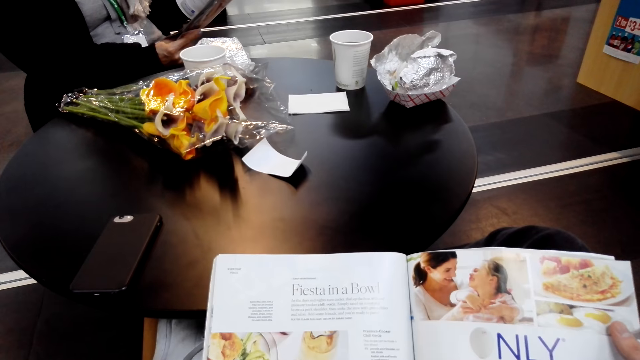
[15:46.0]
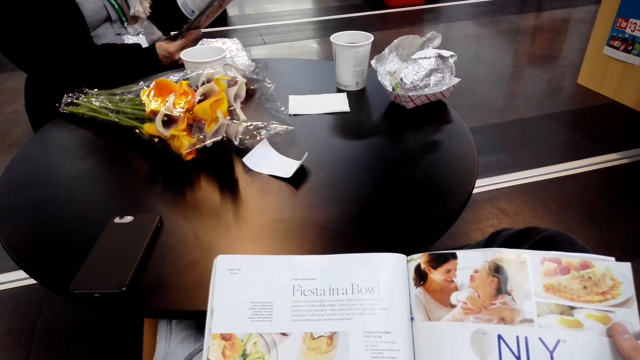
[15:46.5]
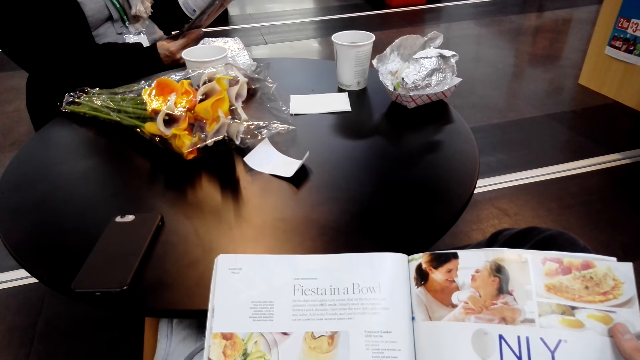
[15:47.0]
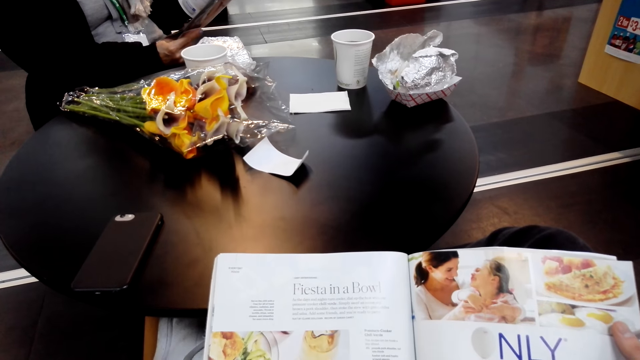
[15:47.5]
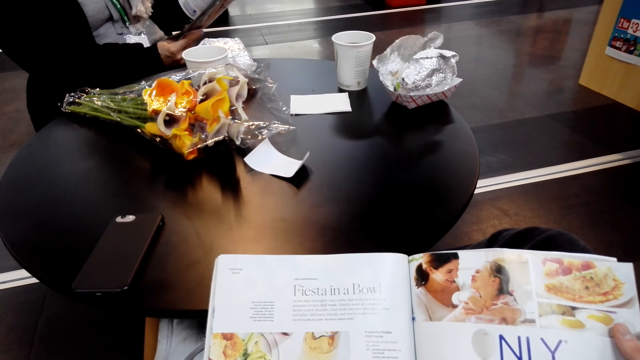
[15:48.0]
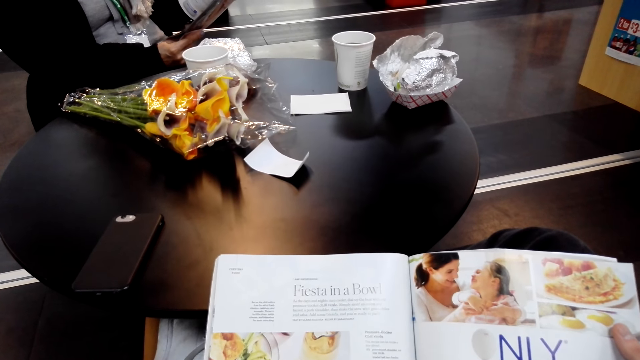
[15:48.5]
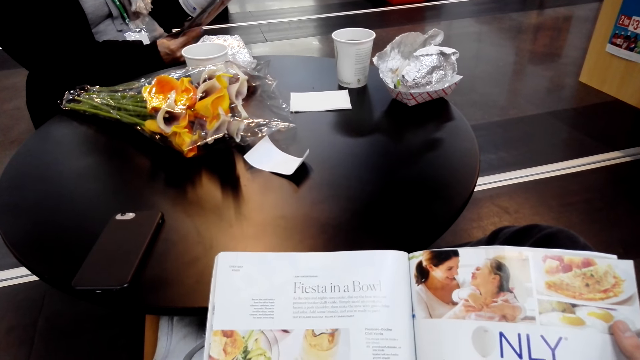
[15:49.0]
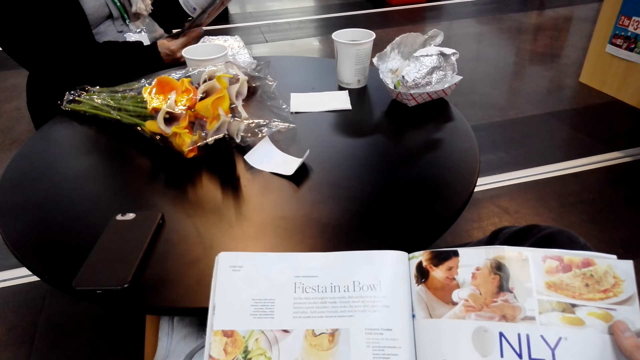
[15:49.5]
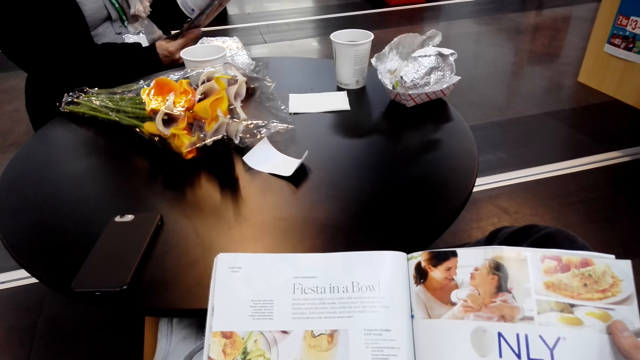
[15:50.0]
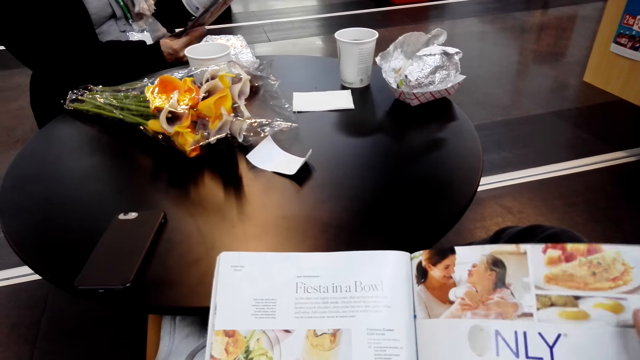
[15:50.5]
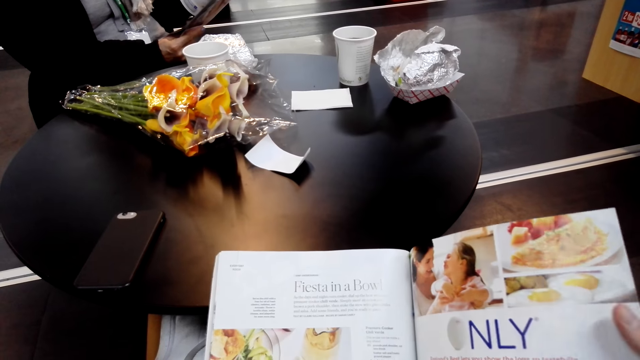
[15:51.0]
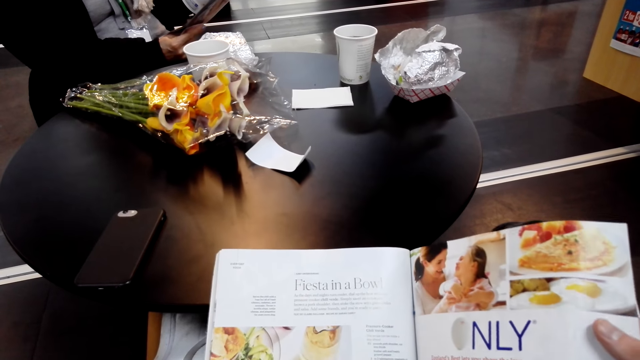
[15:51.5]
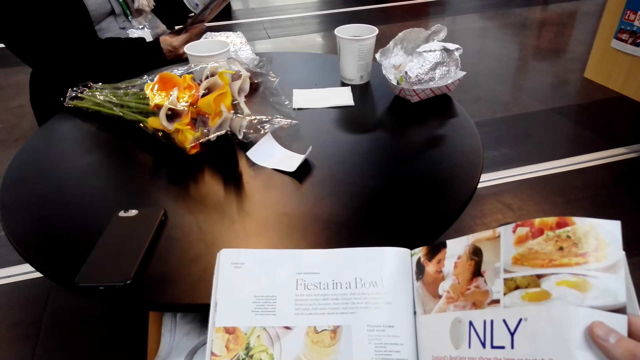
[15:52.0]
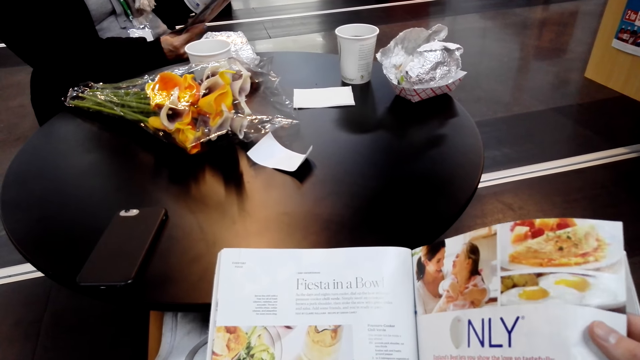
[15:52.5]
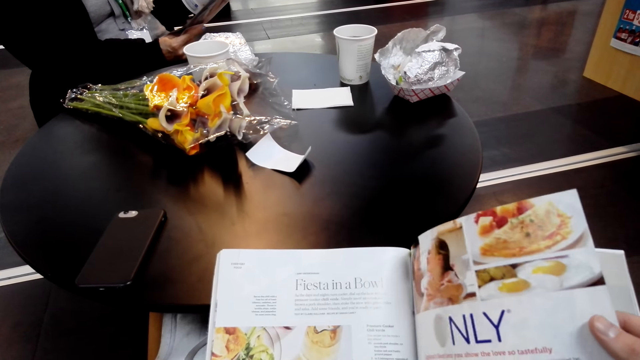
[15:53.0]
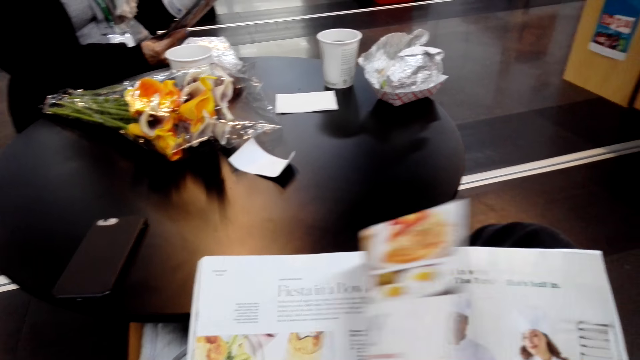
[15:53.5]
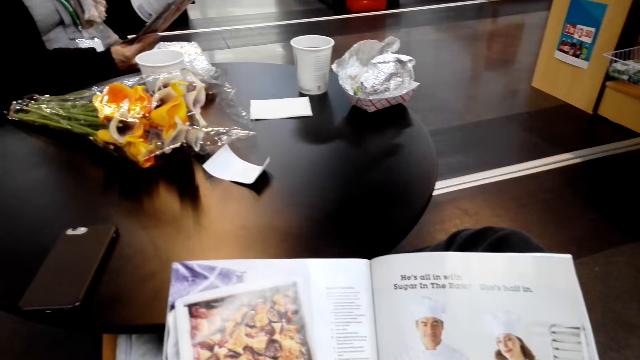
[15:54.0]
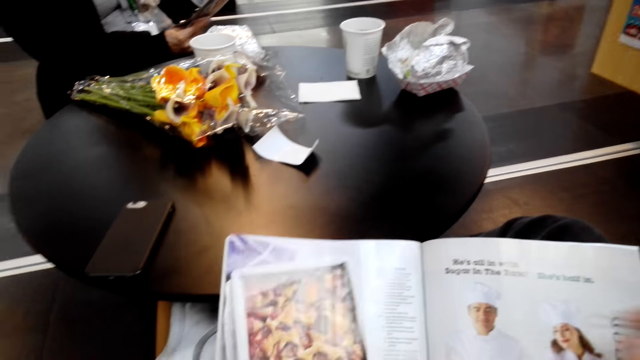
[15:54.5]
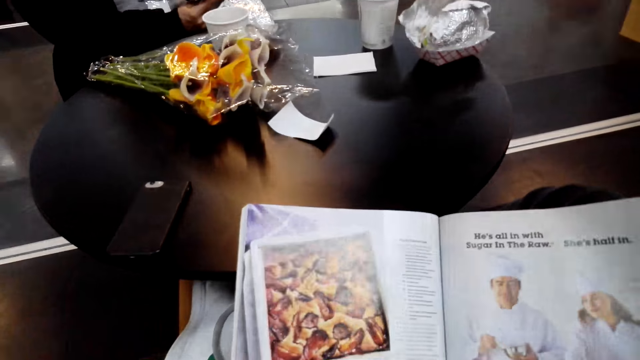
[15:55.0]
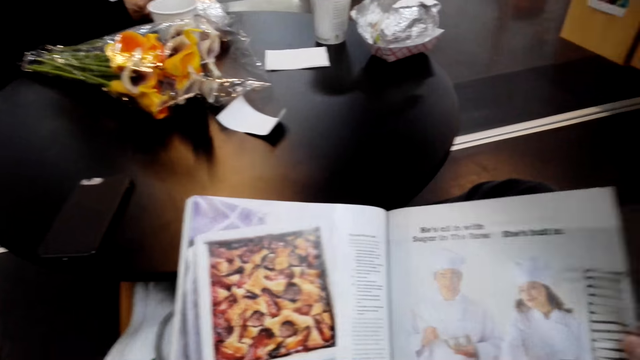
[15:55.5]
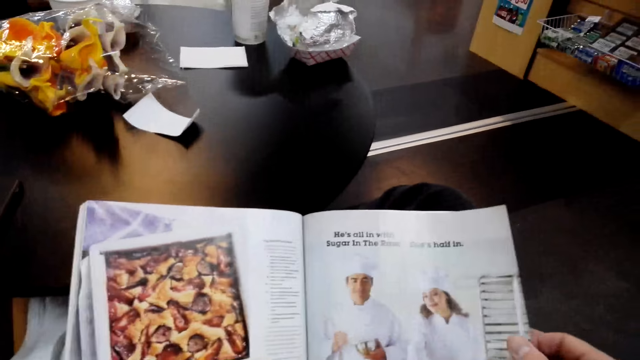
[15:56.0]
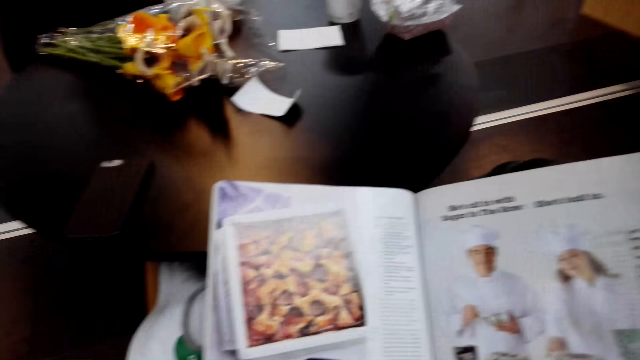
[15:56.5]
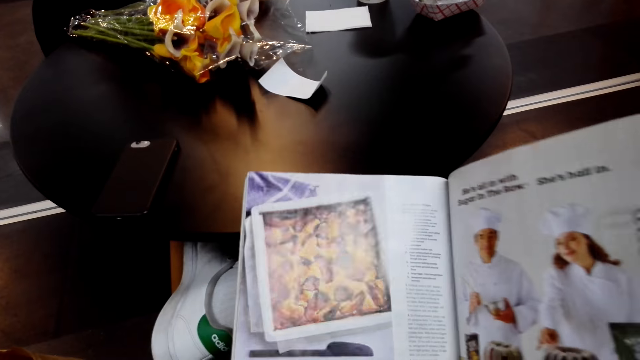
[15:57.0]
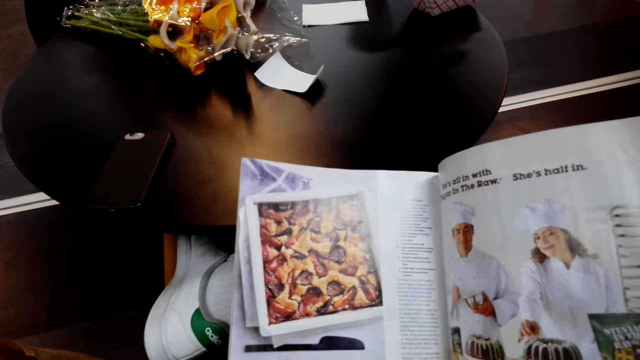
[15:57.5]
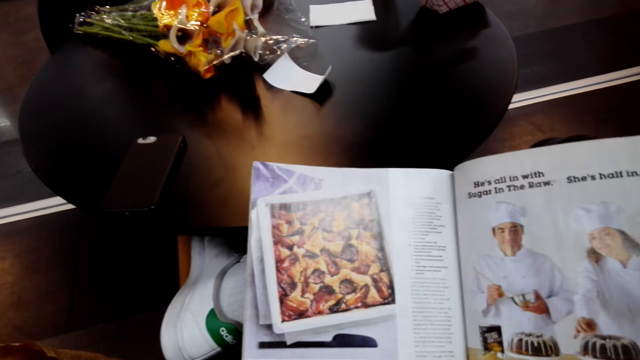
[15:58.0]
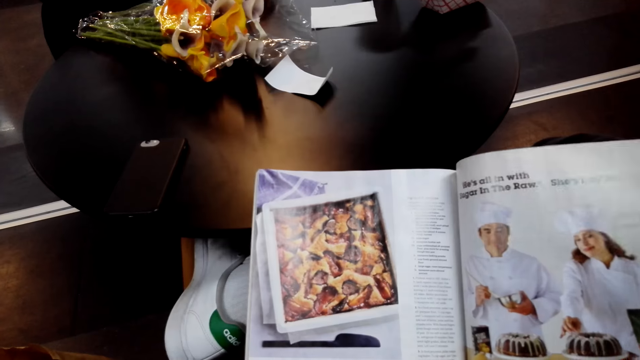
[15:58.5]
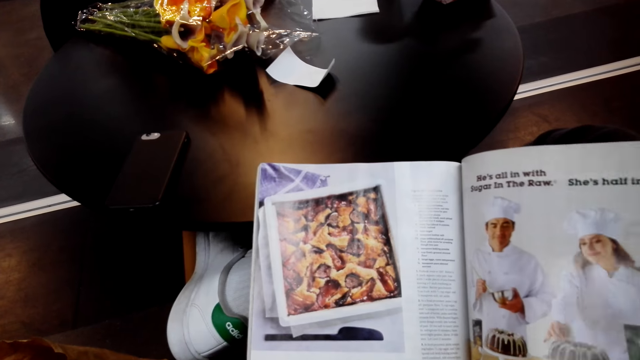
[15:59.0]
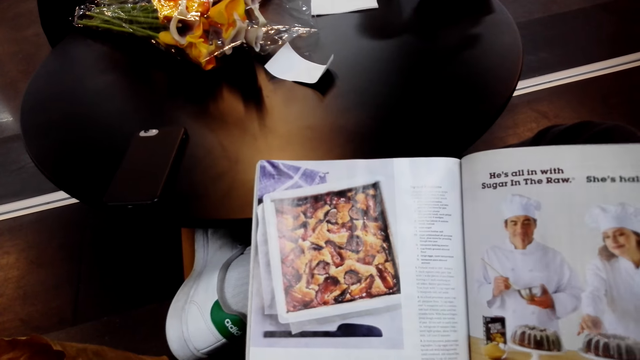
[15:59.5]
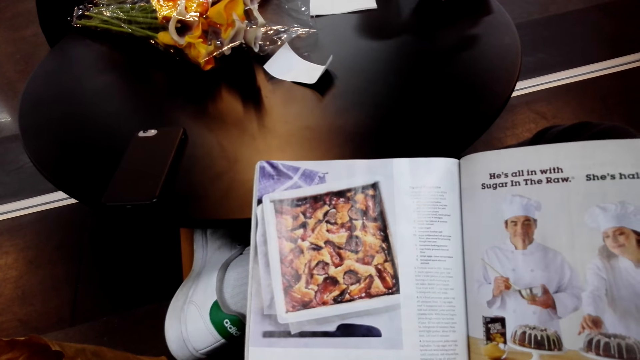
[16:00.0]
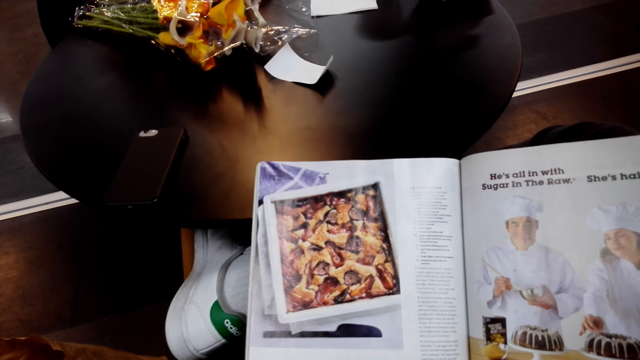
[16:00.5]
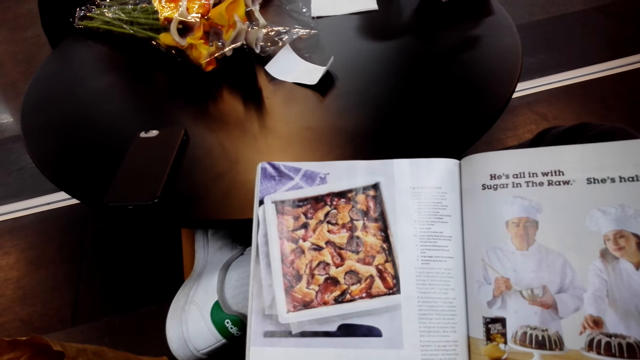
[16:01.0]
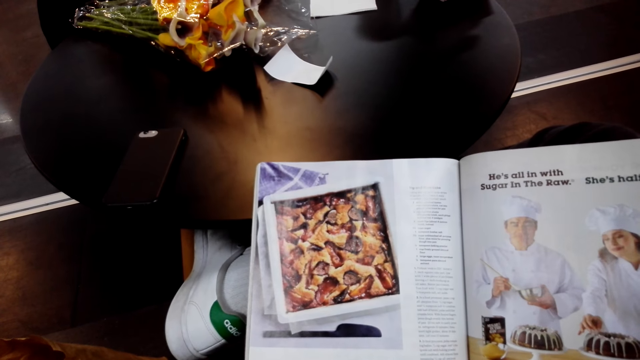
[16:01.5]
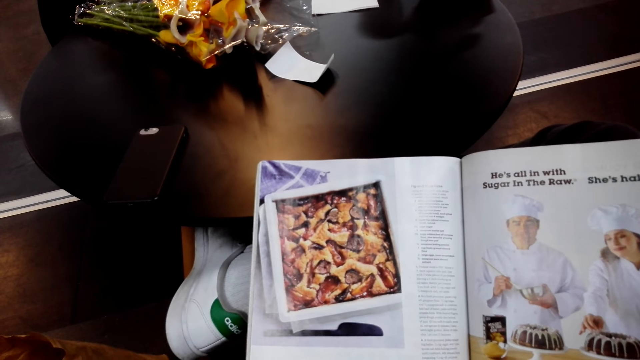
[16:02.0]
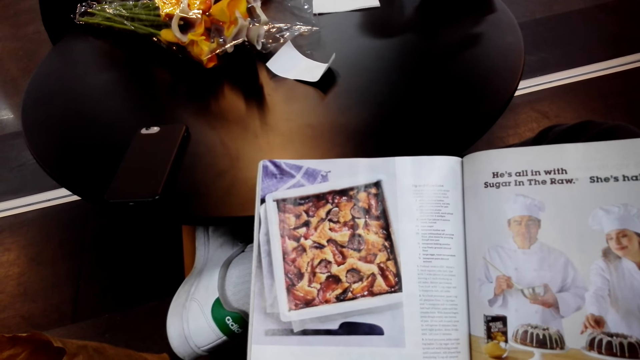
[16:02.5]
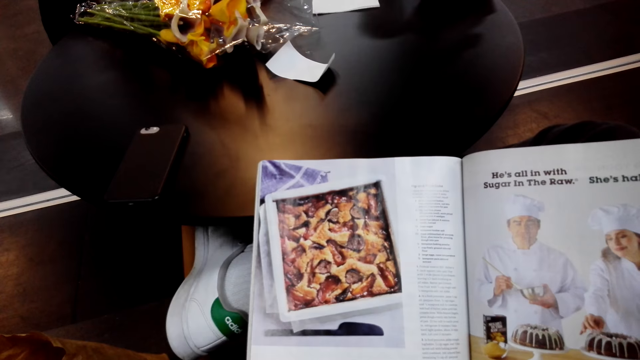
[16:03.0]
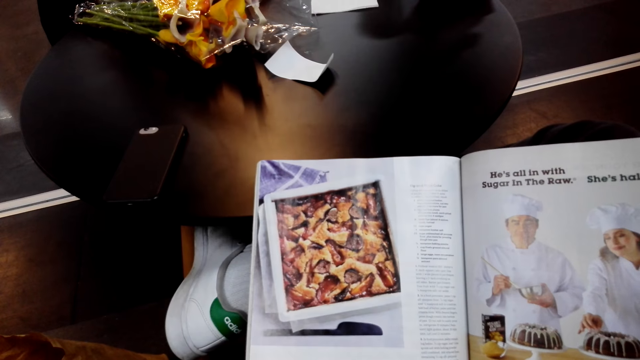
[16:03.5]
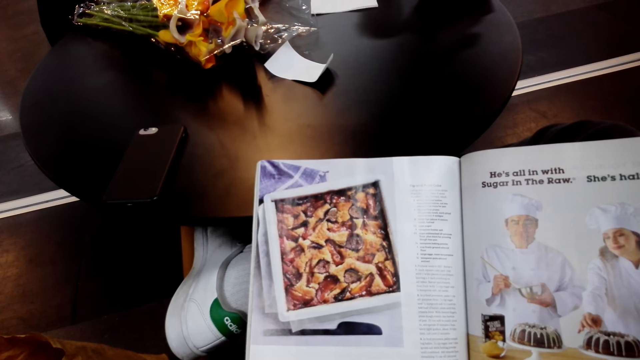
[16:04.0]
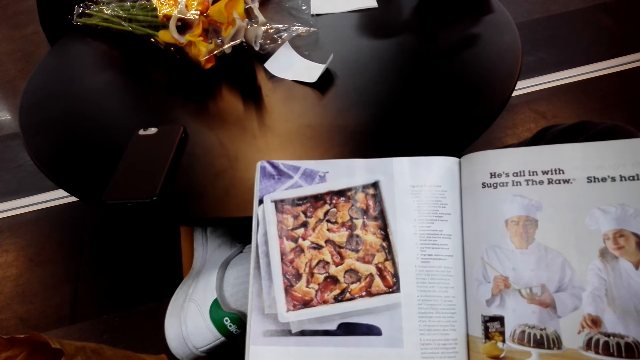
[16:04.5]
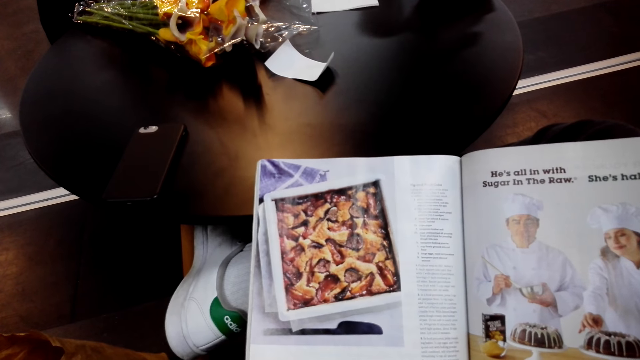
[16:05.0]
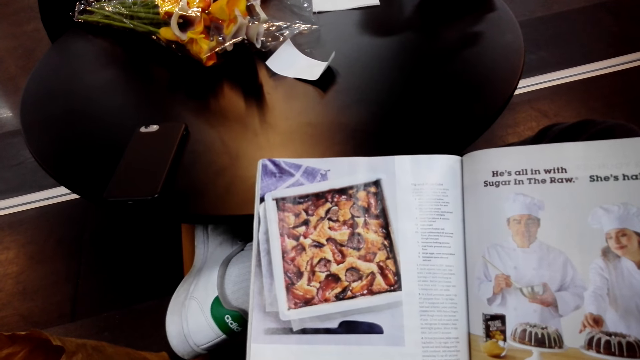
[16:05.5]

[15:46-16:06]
The lady peruses a magazine. The camera wearer flips a page. They peruse the magazine. They look around. They peruse the magazine.
